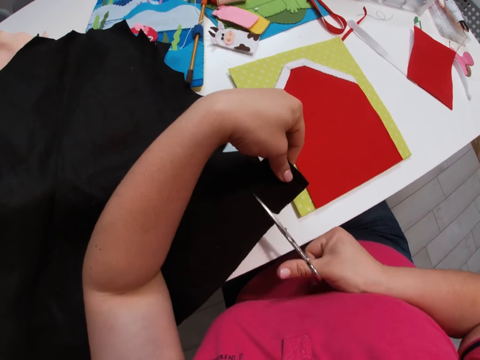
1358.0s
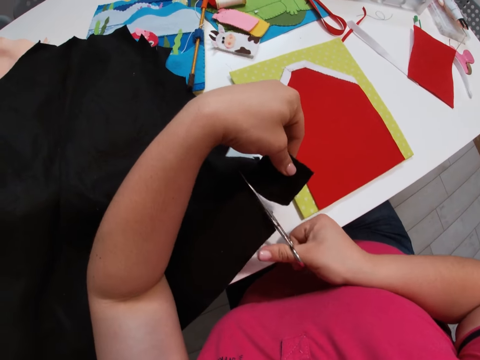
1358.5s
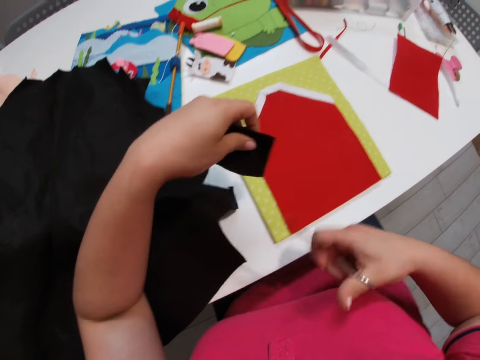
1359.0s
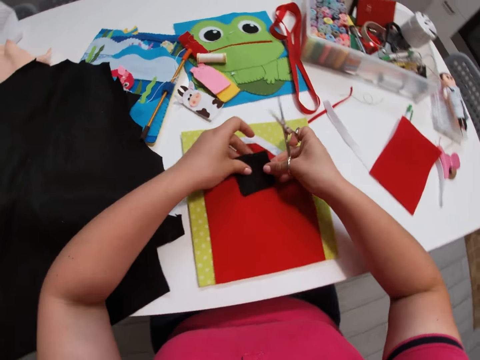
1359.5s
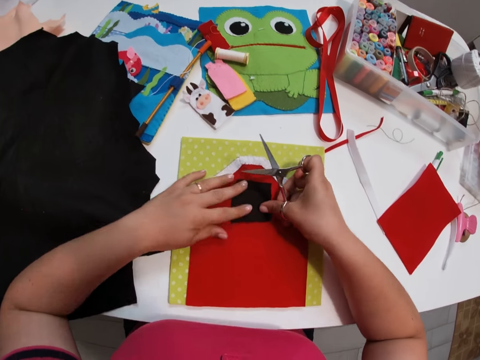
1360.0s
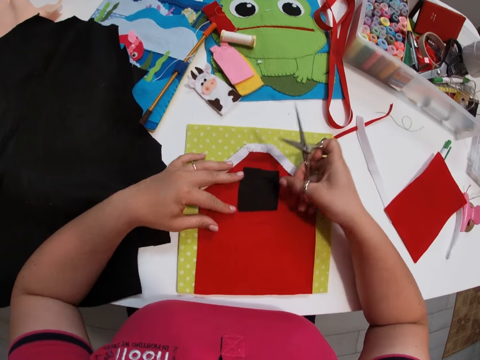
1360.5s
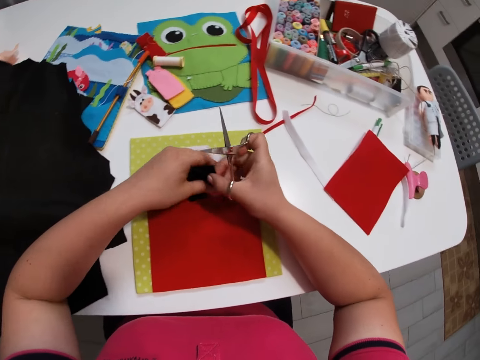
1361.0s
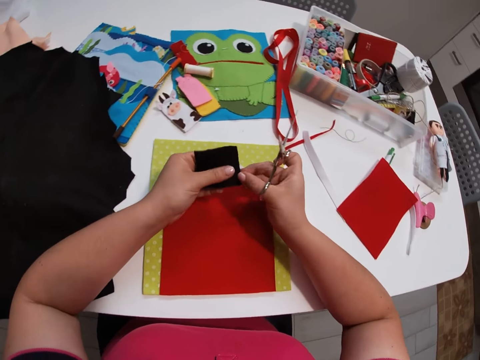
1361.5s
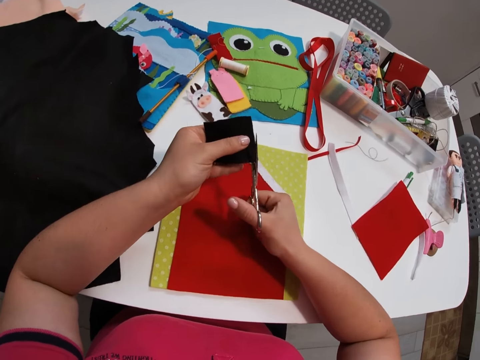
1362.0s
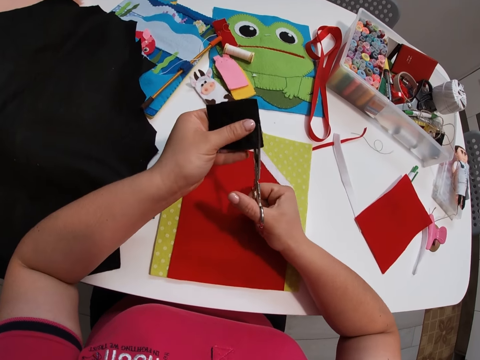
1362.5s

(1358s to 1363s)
The camera wearer sets the small black fabric on the red fabric. They take the cloth. They cut part of the small black fabric with the scissors.

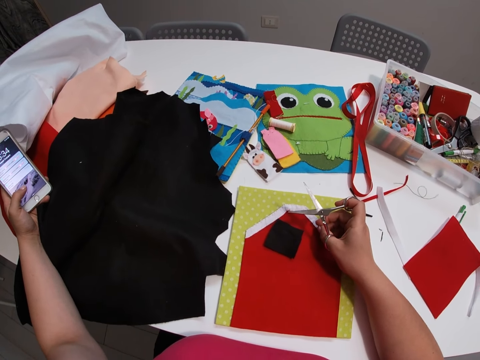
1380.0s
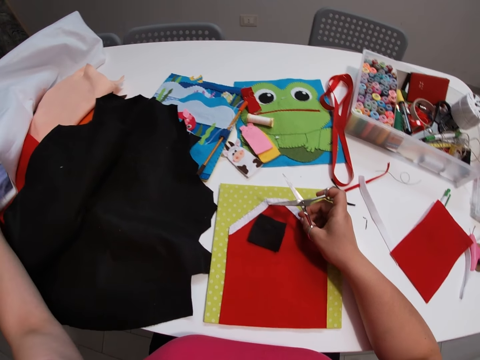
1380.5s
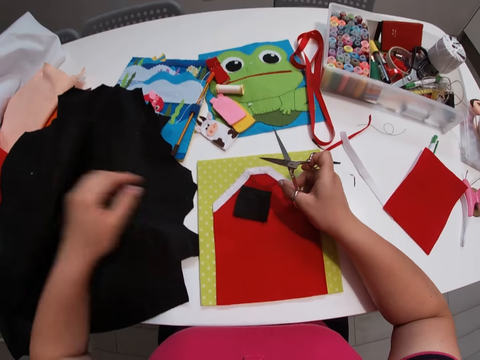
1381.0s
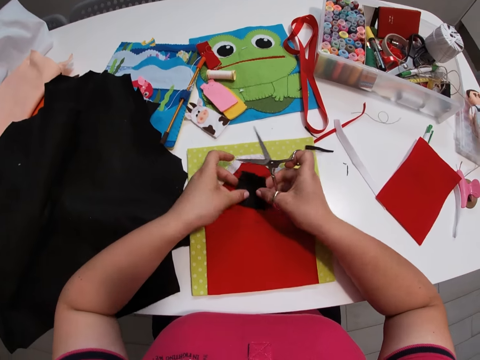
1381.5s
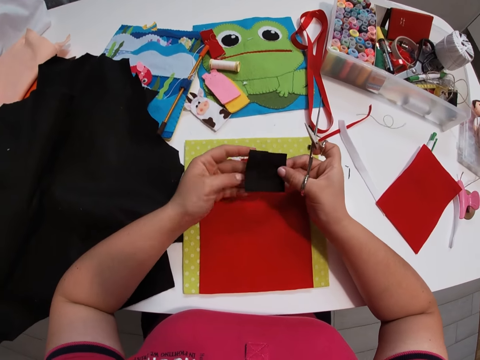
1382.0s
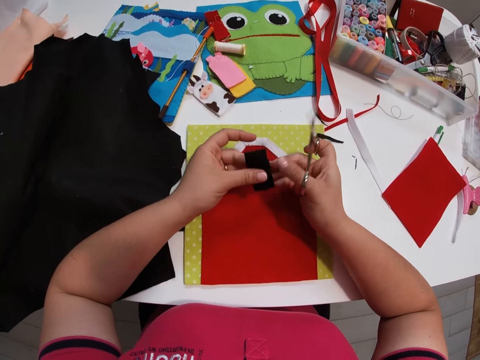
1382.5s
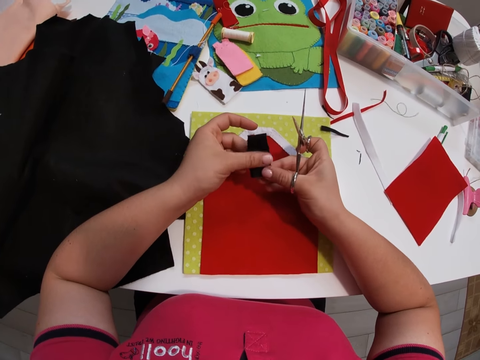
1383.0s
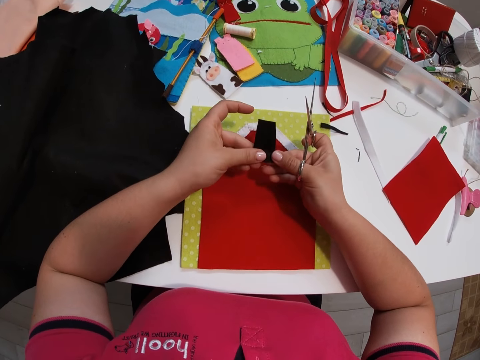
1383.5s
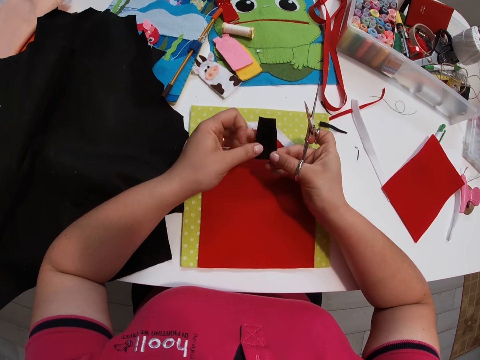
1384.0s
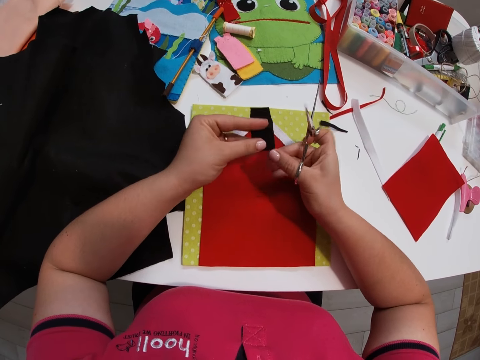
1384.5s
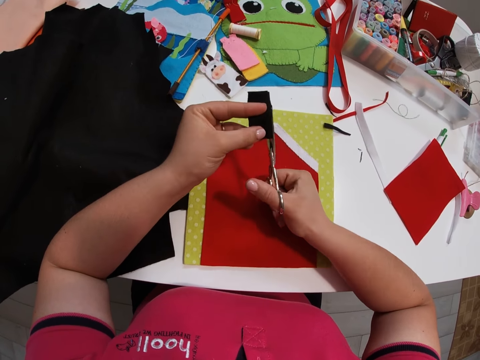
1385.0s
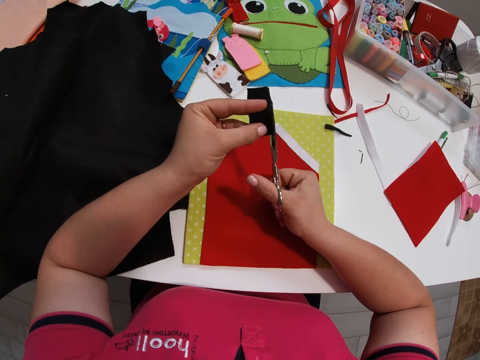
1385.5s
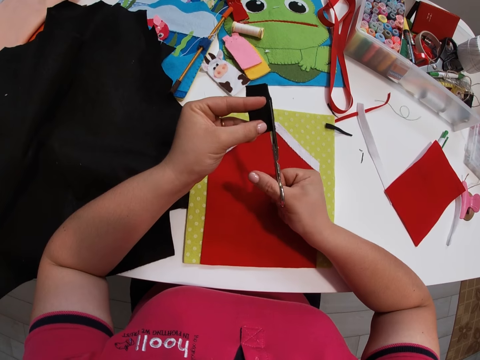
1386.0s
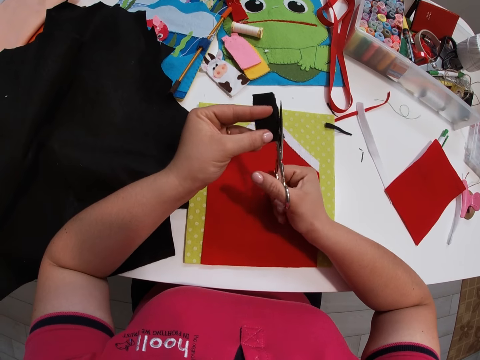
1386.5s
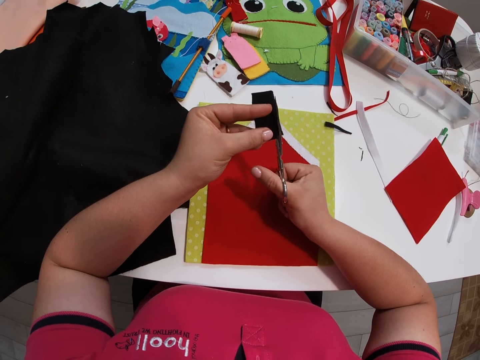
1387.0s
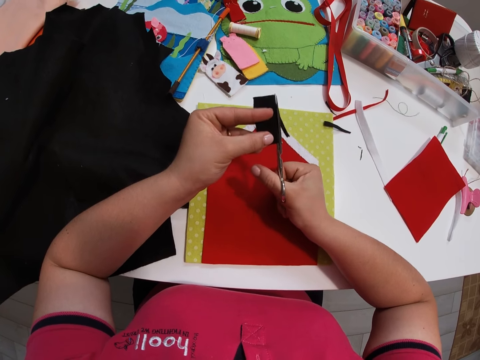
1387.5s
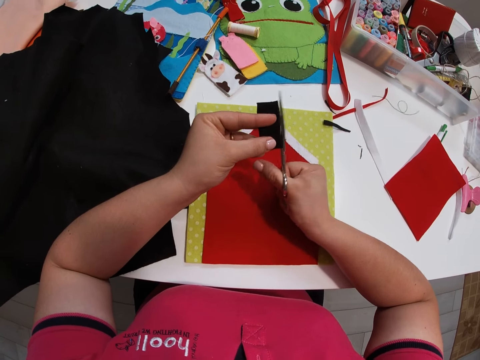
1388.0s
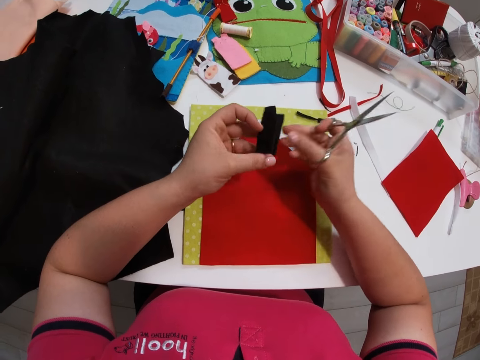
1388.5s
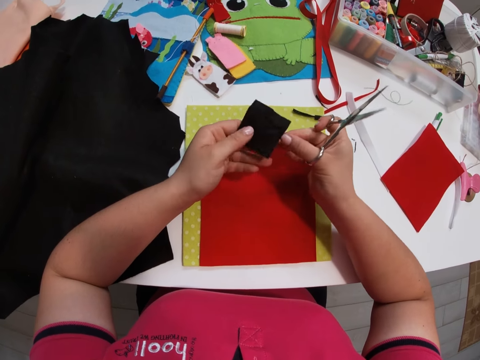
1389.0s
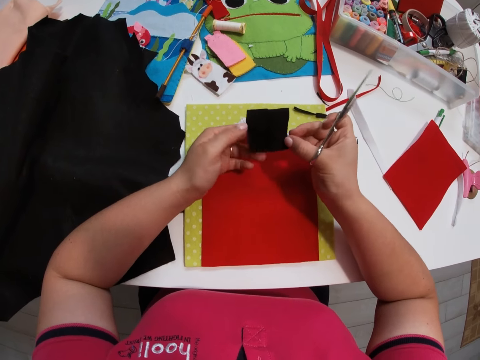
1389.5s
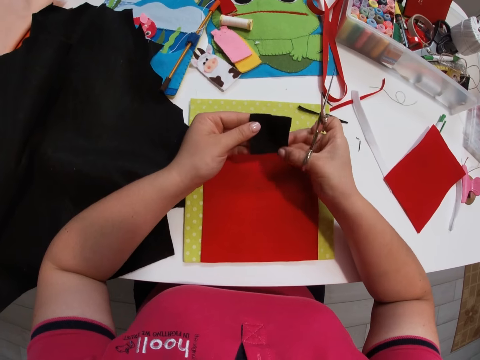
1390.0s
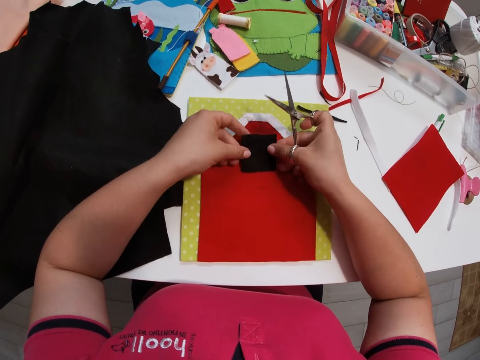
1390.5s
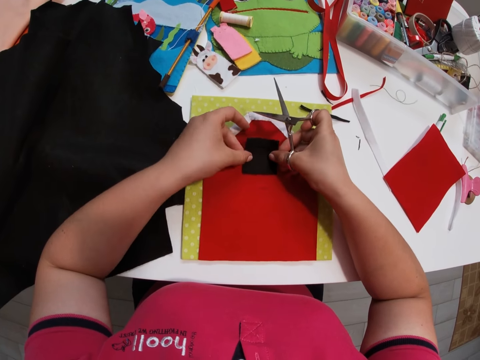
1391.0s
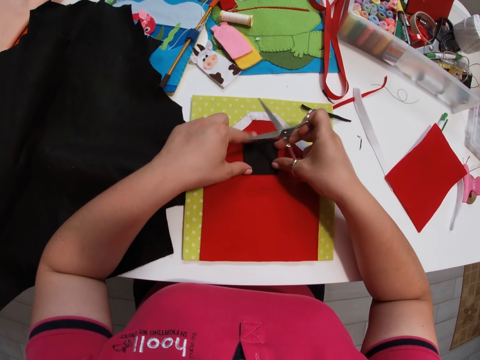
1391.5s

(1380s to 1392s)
The camera wearer drops her phone on the fabrics. She picks the small black fabric. She holds the material with her hands. She folds the small black fabric. She straightens the material. She cuts part of the small black fabric with the scissors. She unfolds the small black fabric. She sets the small black fabric on the small red fabric. She holds the material with her hands, straightens the material, and holds down the material against the piece of cloth.

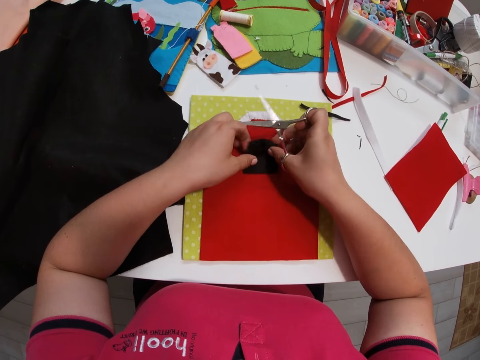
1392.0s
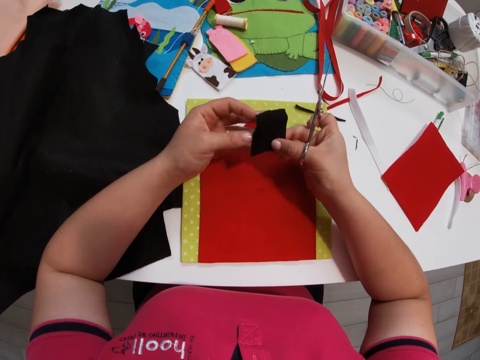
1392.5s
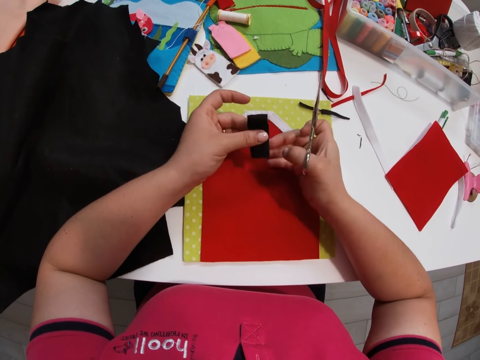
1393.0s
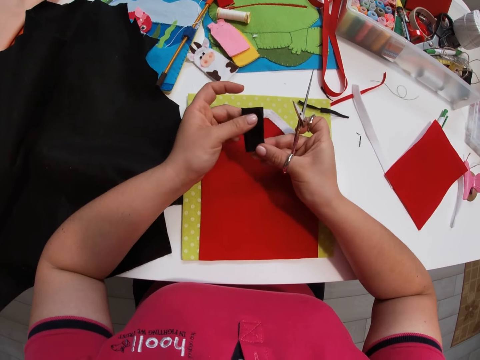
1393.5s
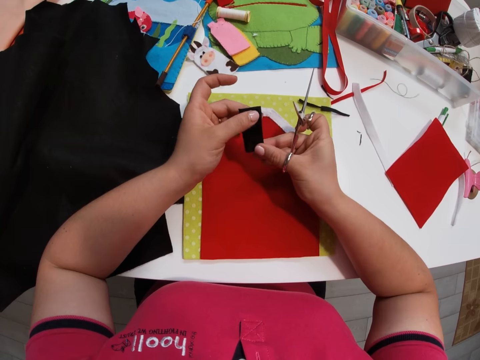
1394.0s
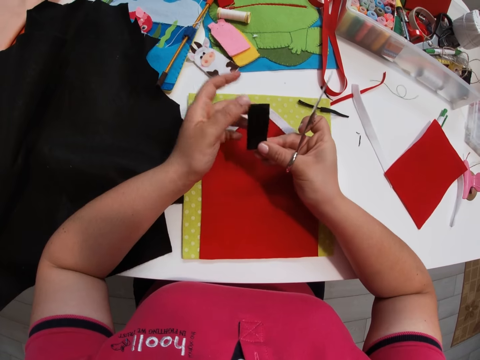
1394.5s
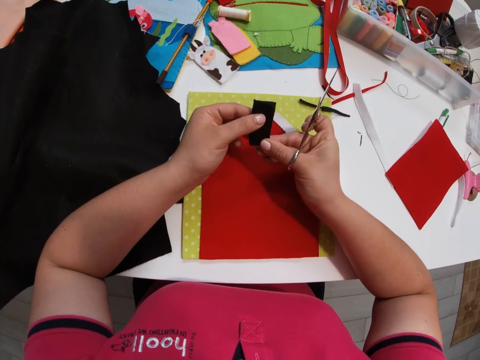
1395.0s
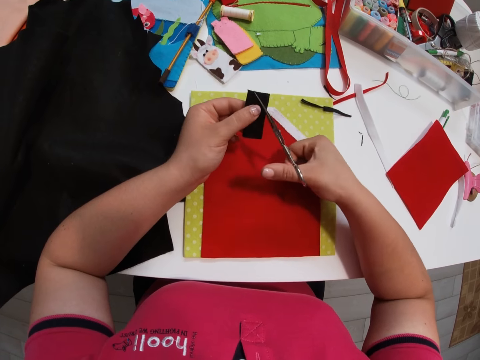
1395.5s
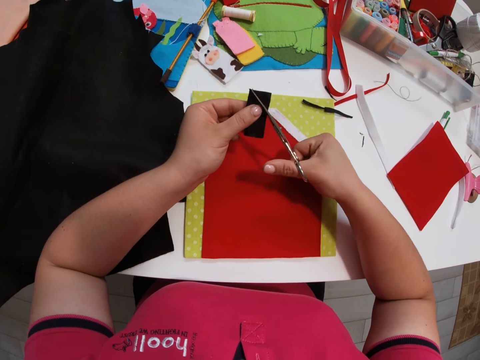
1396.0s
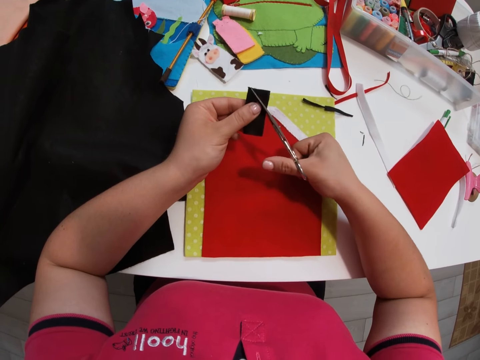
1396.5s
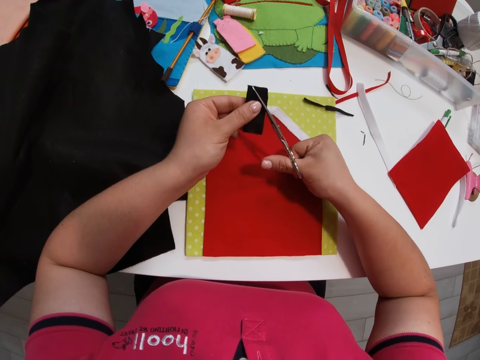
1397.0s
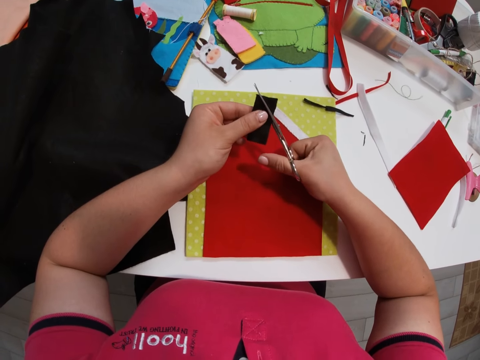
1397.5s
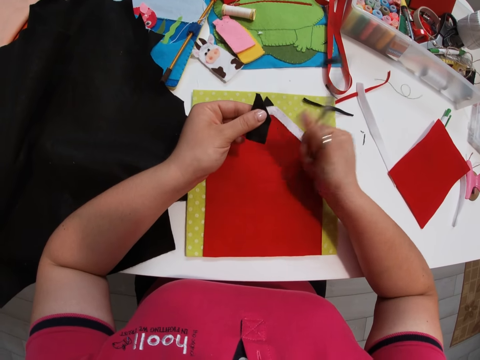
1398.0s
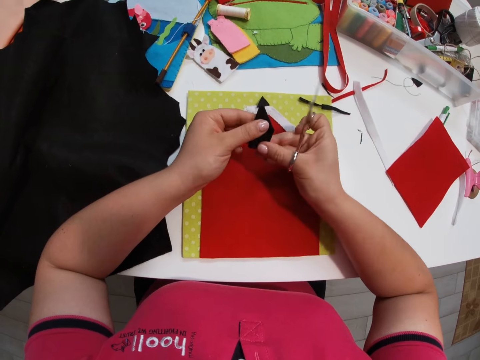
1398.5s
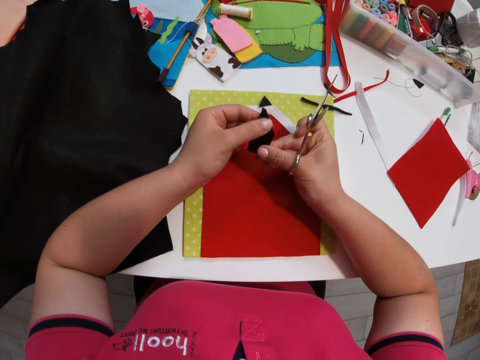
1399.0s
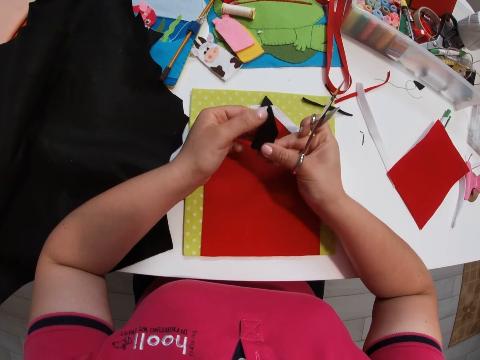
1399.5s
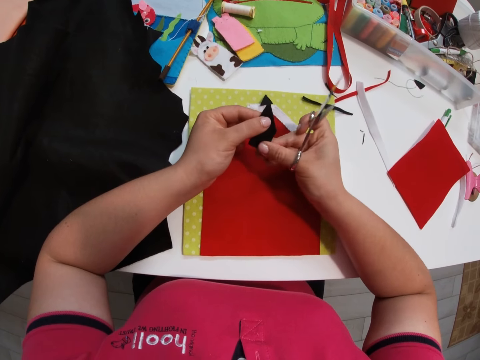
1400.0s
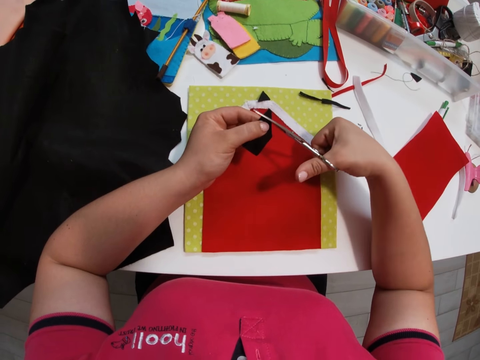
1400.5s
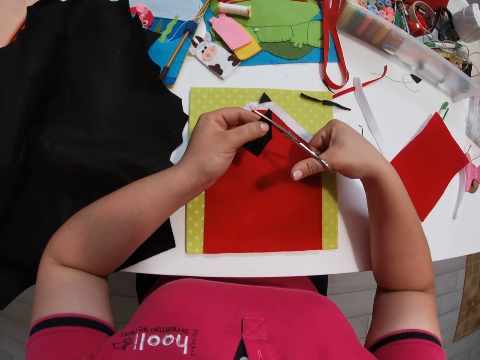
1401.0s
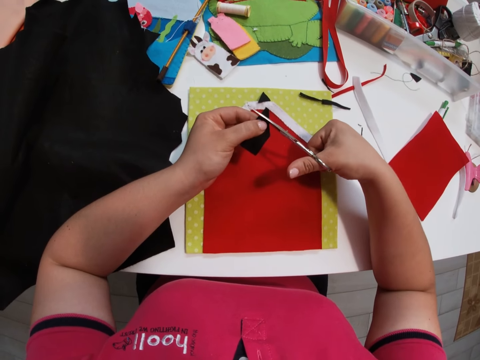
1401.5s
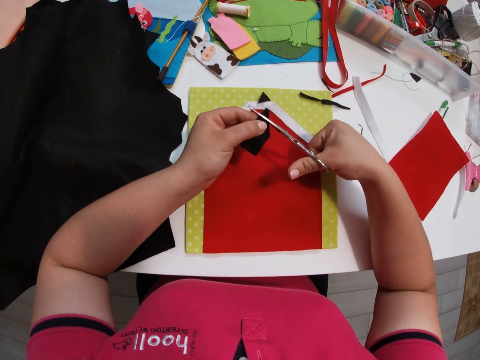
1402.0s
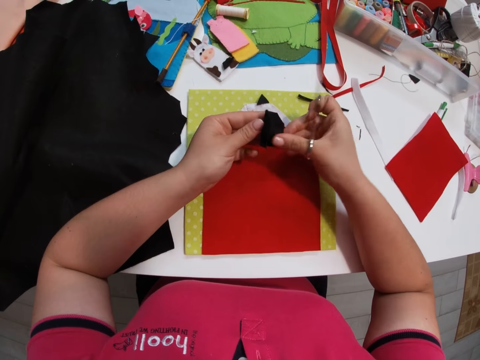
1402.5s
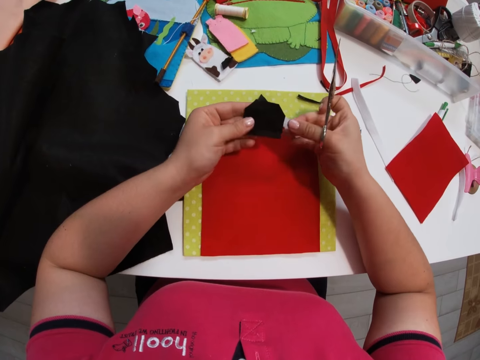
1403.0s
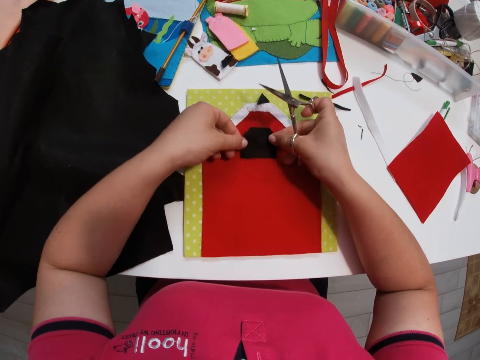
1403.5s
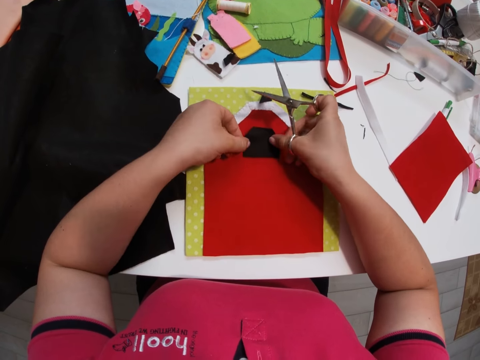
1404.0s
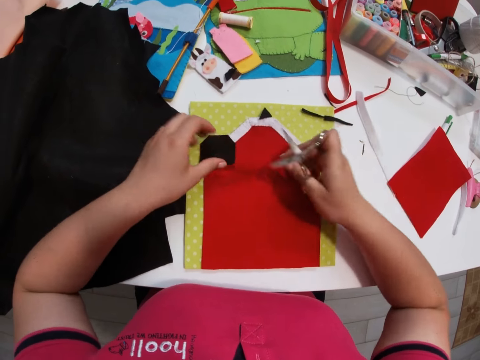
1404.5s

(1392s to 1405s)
The camera wearer picks the small black fabric from the small red fabric with her hands. She folds the small black fabric. She holds the material with her hands. She straightens the material. She cuts part of the small black fabric with the scissors. She checks the small black fabric. She straightens the material. She cuts part of the small black fabric with the scissors again. She unfolds the small black fabric. She sets the small black fabric on the small red fabric. She holds down the material against the piece of cloth.
